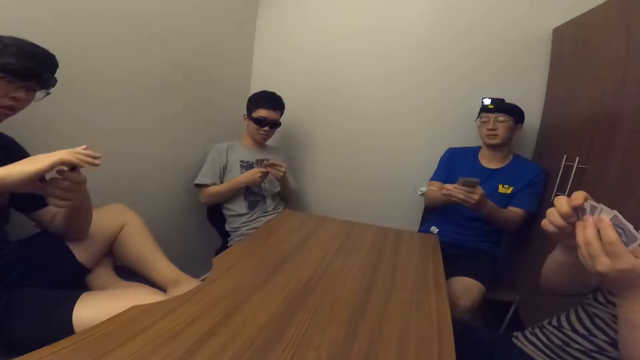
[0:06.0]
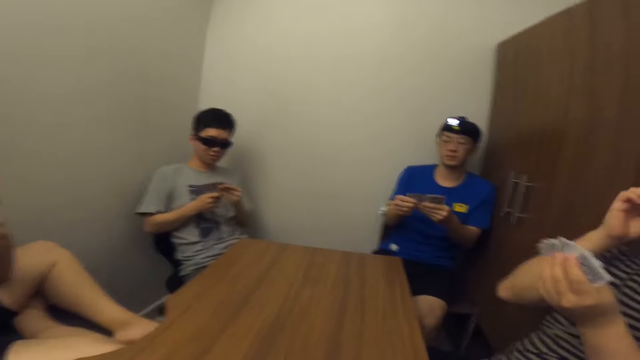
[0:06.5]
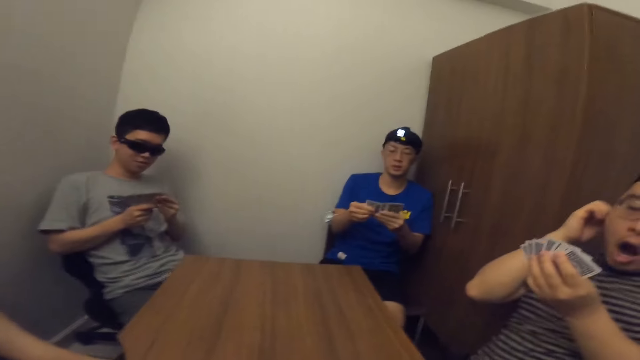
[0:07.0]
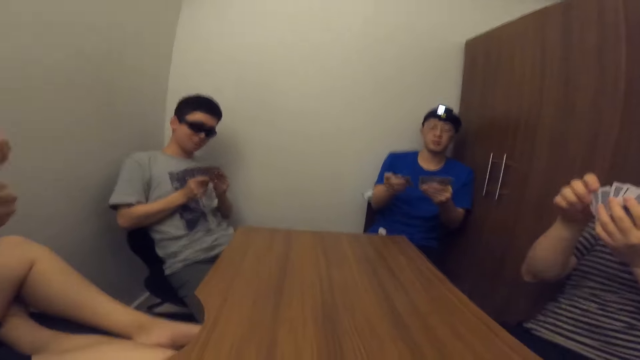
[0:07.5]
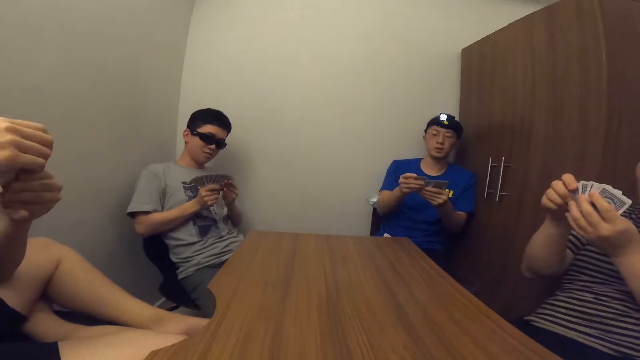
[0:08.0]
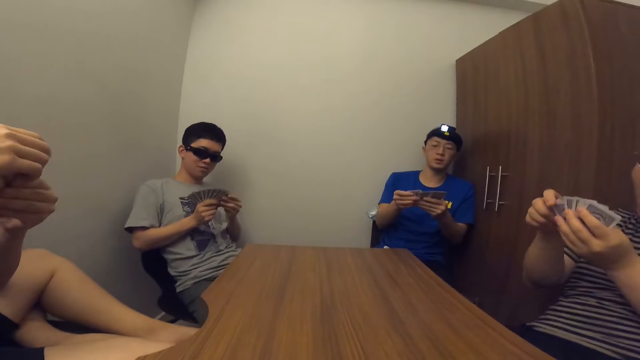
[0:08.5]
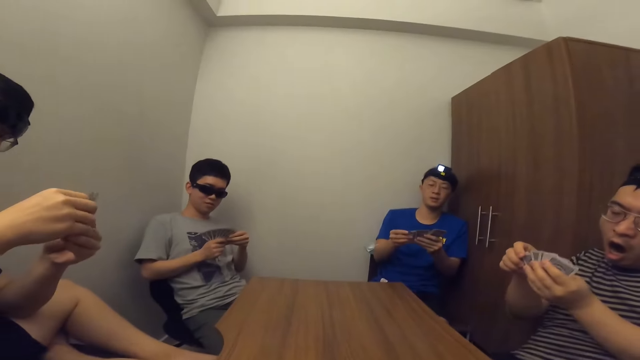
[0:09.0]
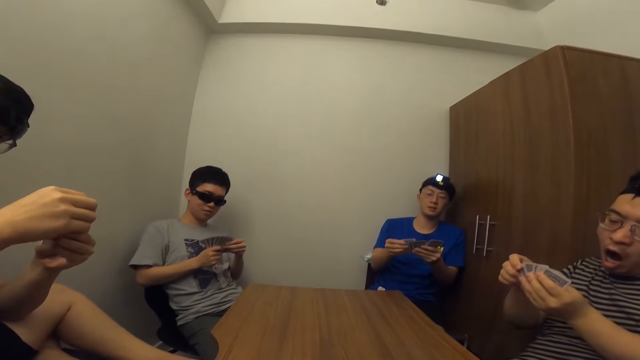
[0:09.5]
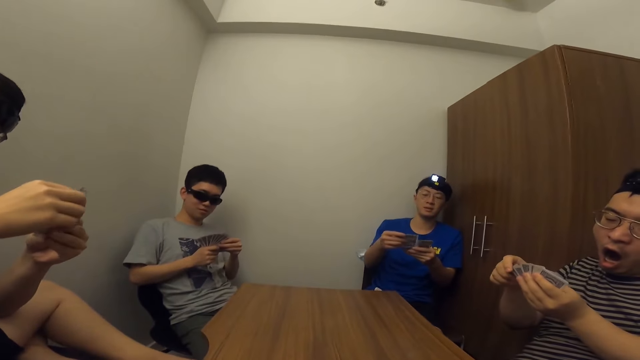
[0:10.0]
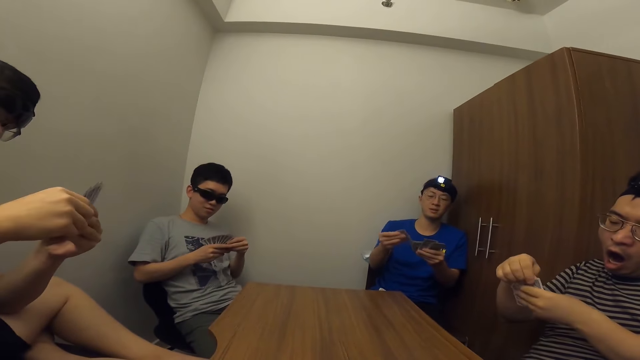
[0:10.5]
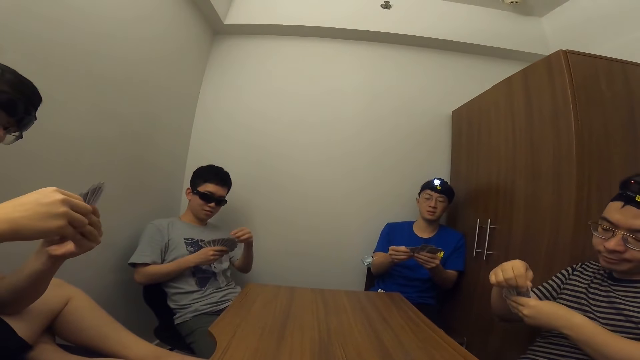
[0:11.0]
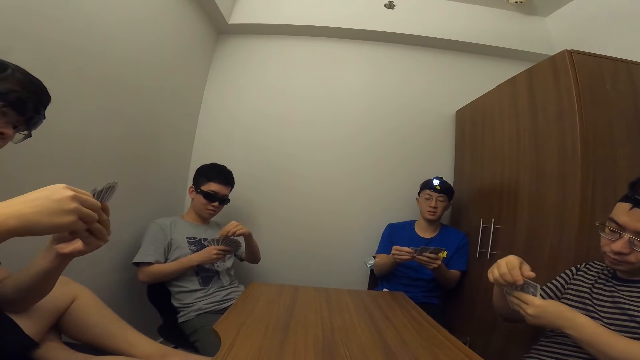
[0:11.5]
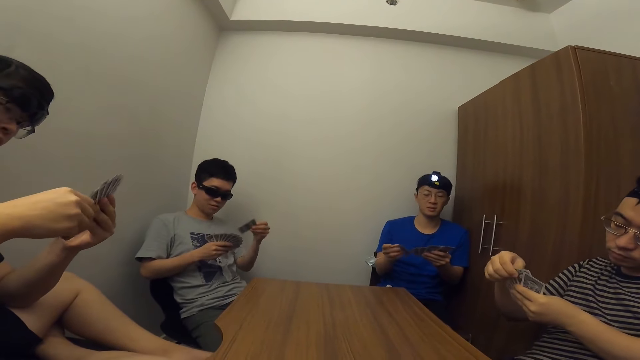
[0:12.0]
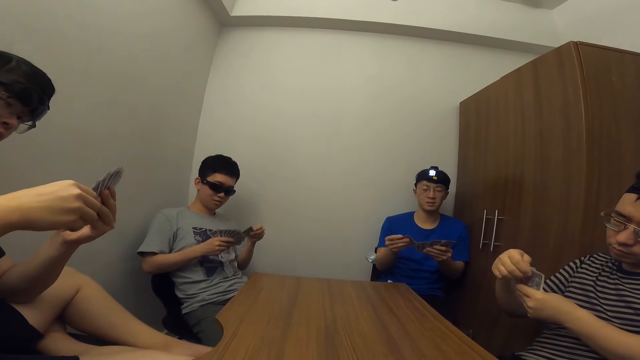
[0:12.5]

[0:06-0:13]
A man scratches his head with his right hand. The man shuffles cards with both hands.

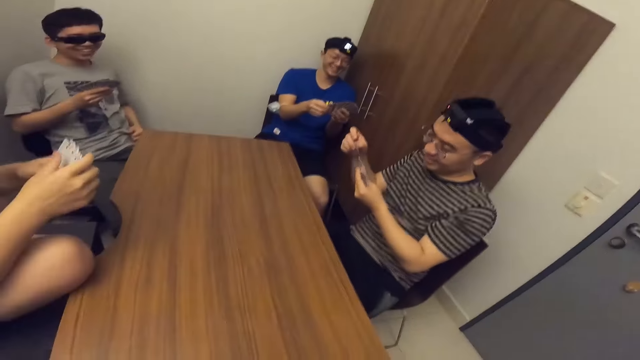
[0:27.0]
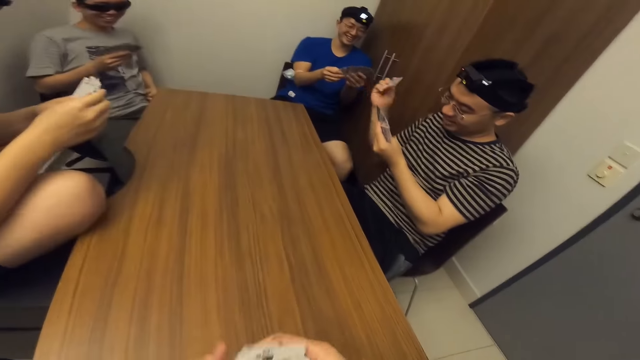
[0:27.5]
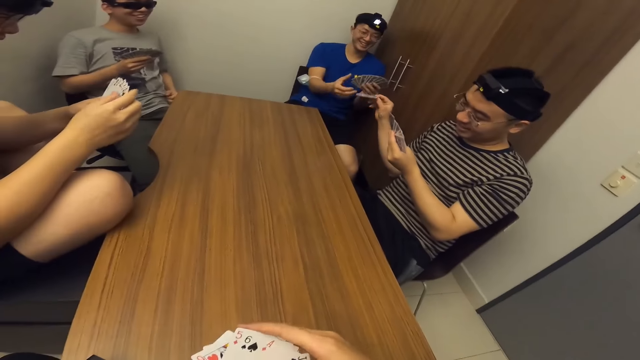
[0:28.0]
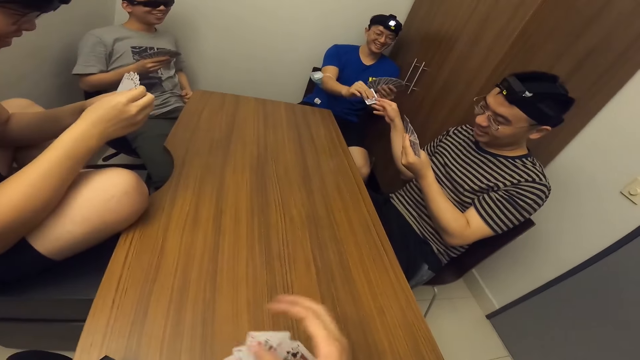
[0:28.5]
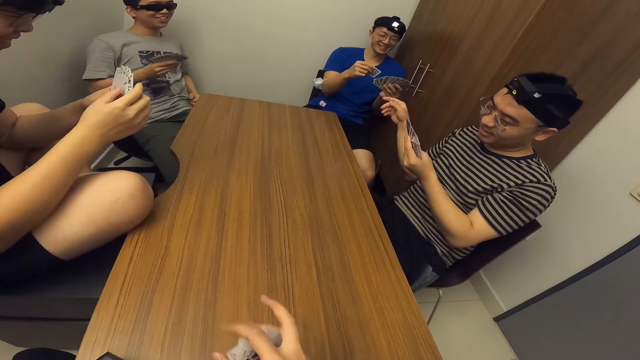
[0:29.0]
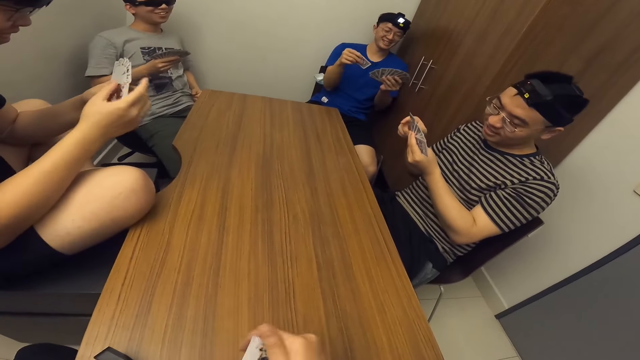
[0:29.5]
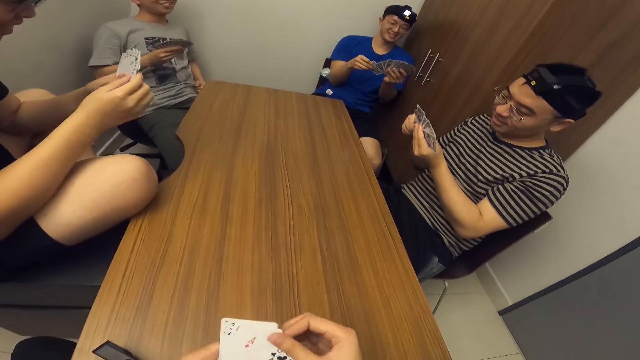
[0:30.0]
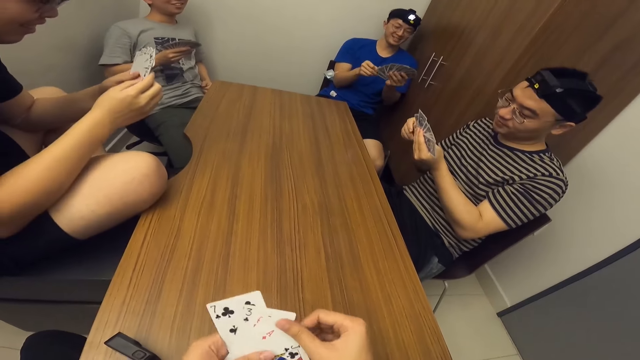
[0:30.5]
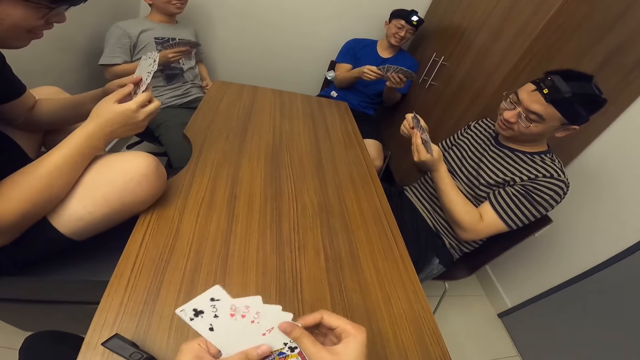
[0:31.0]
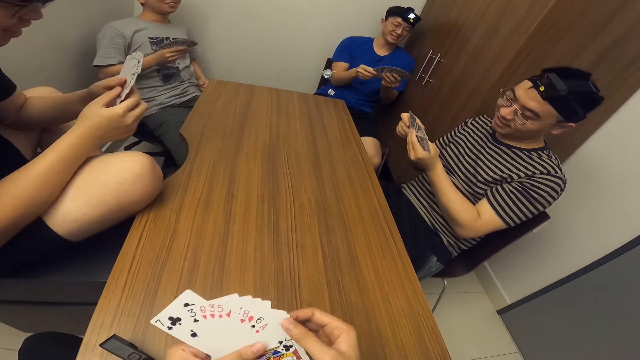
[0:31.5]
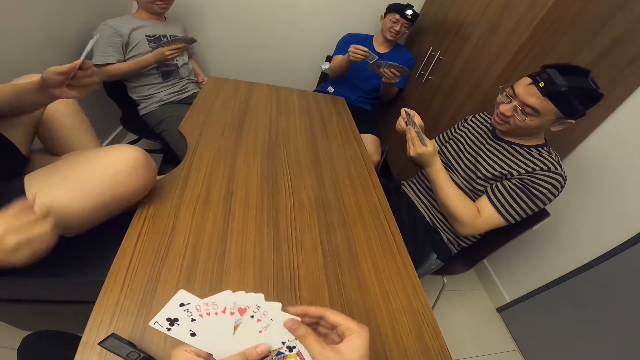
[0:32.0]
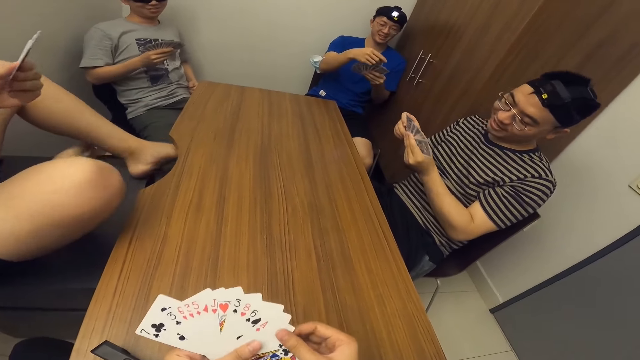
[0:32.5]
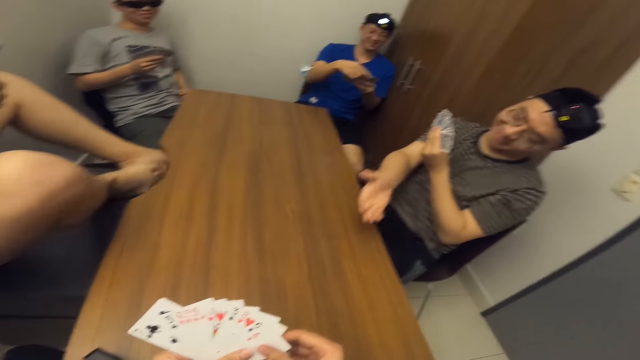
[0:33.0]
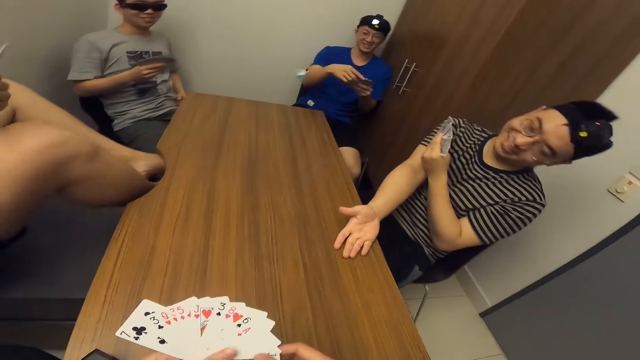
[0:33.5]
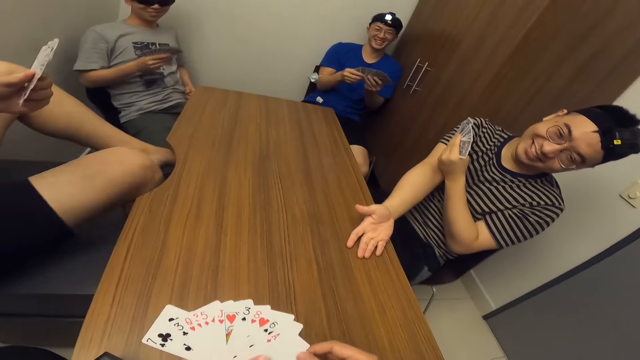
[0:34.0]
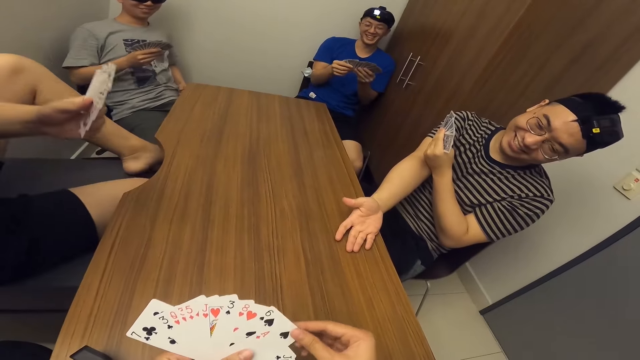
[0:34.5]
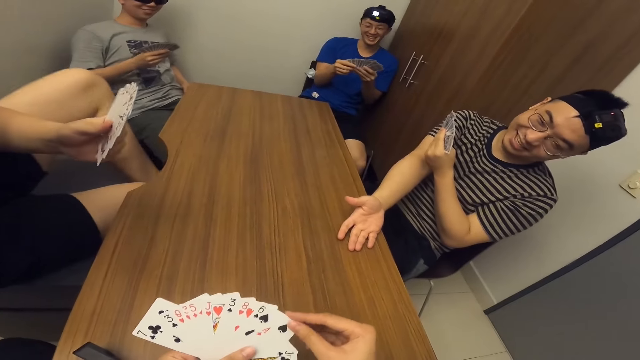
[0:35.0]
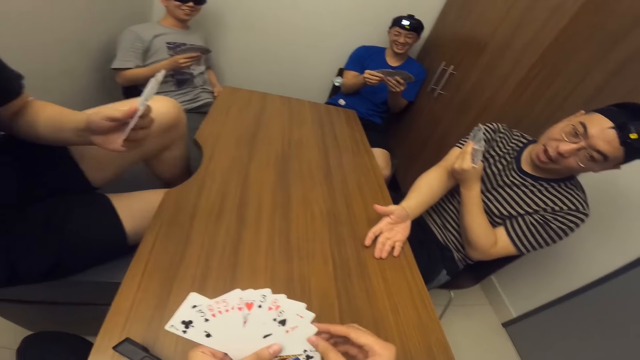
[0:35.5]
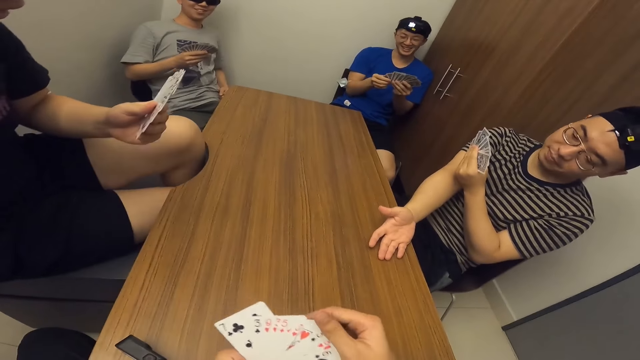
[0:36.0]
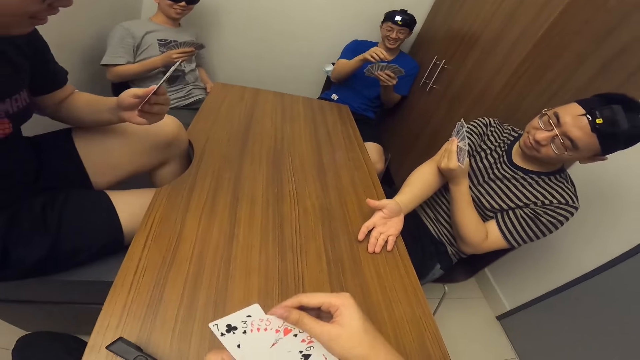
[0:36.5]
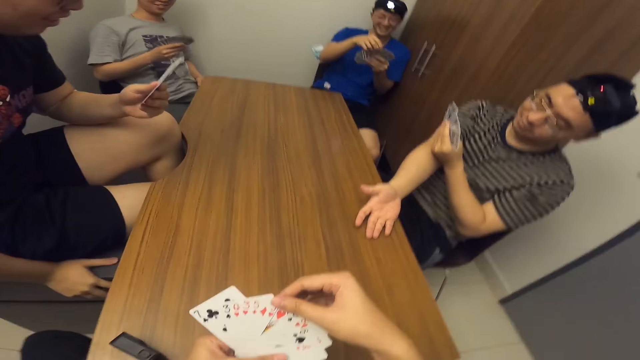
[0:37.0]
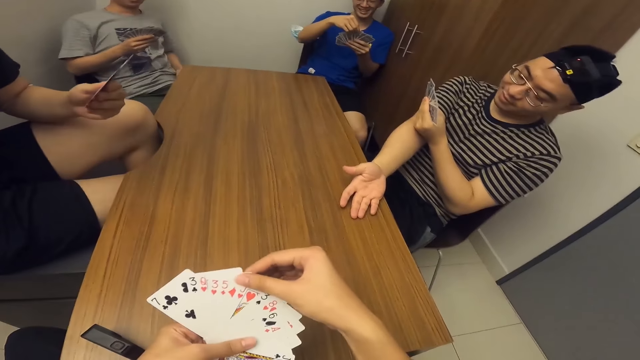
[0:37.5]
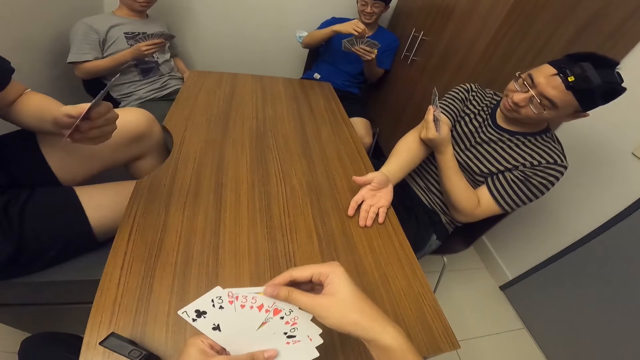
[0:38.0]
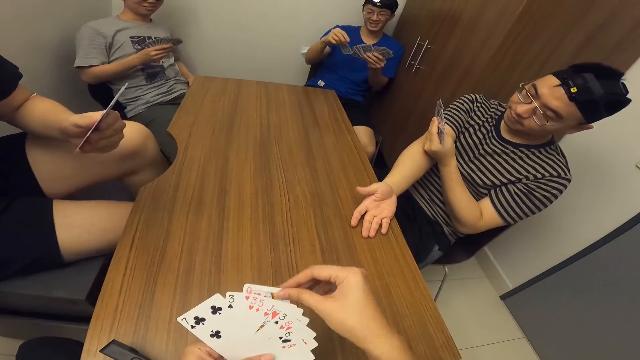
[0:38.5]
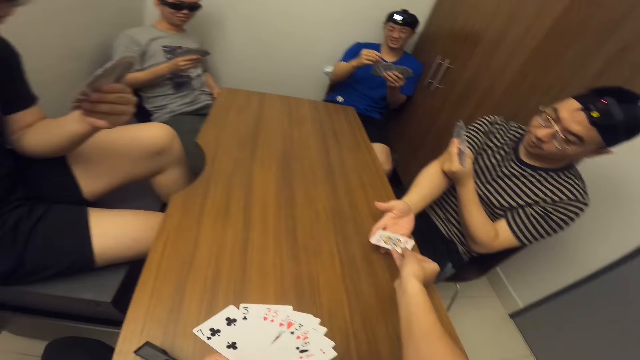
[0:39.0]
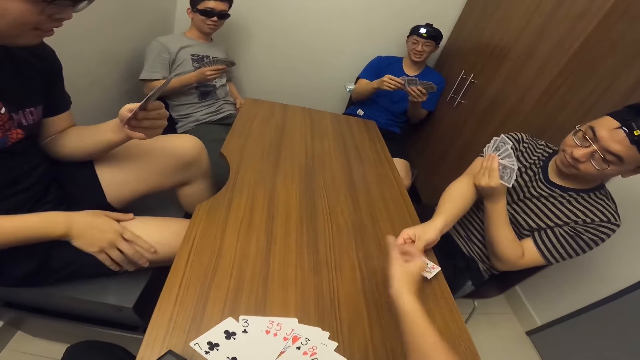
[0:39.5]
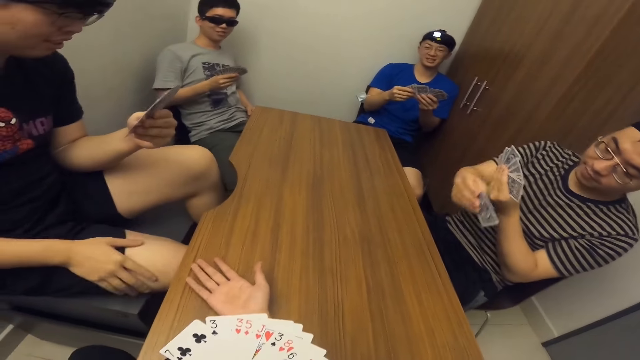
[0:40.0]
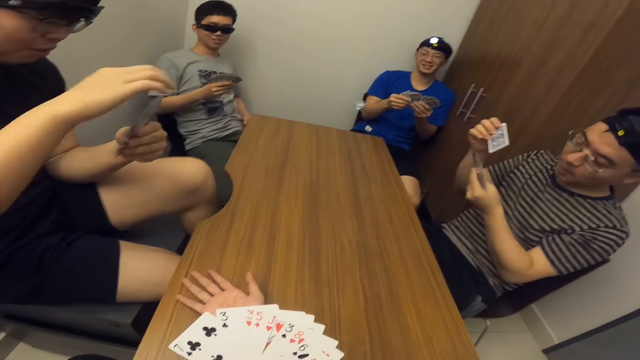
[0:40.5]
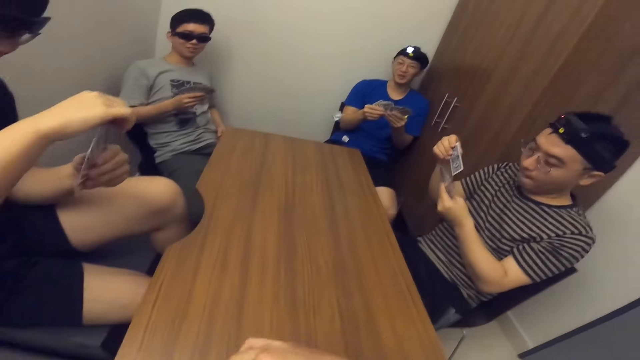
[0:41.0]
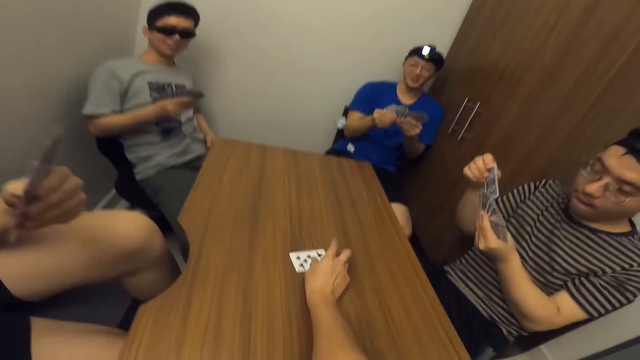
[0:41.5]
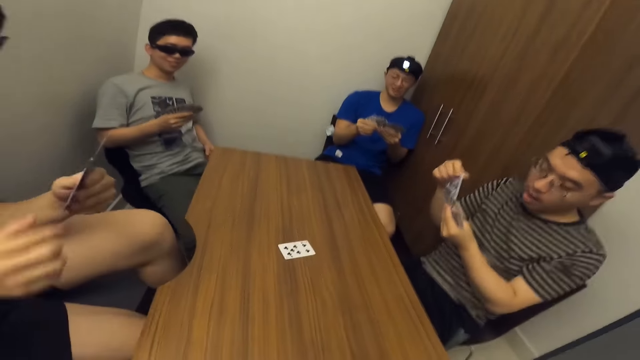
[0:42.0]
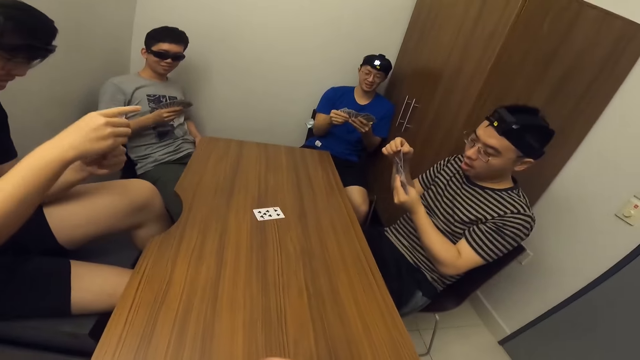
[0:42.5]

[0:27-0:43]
A man collects a card from another man with his right hand. The other man passes the card to the first man with his right hand. The other man collects the card from the camera wearer with his right hand. The camera wearer passes the card to the other man with his right hand. He places the card on the table with his right hand.
